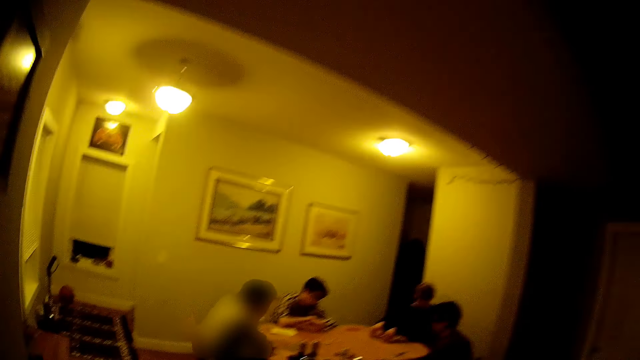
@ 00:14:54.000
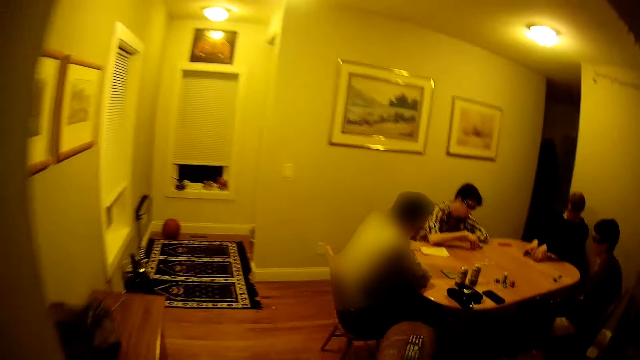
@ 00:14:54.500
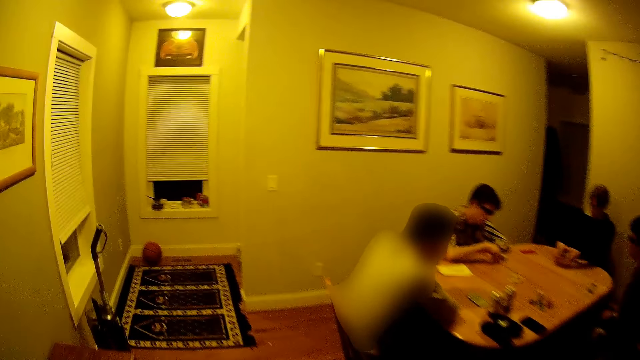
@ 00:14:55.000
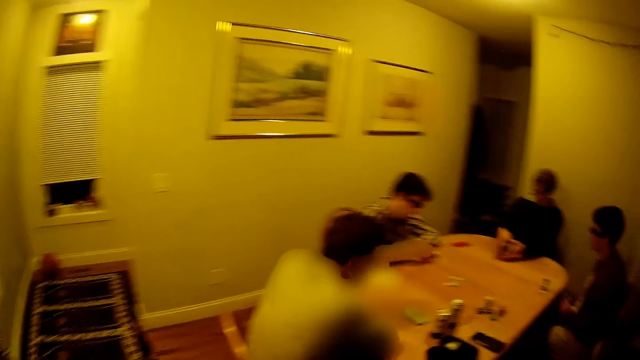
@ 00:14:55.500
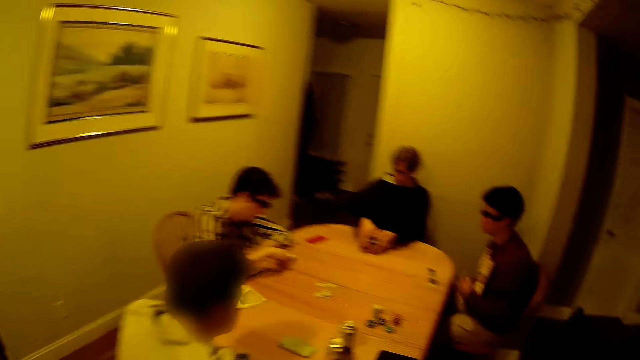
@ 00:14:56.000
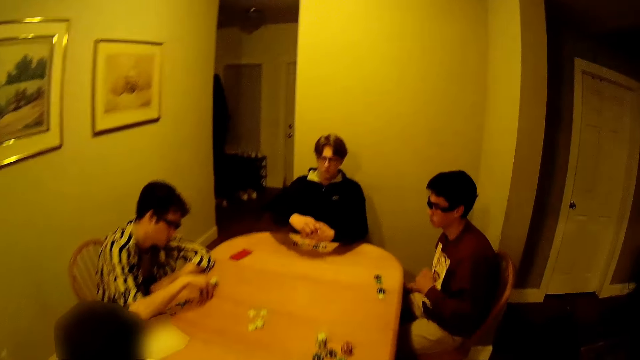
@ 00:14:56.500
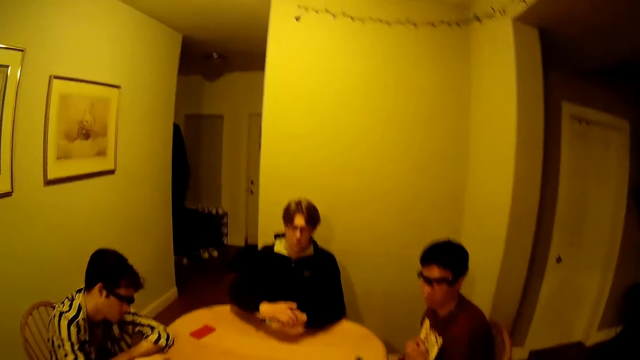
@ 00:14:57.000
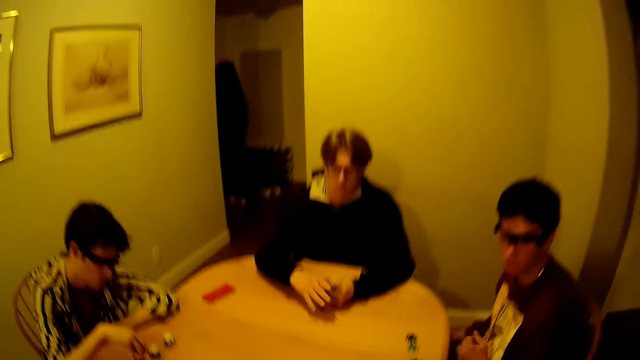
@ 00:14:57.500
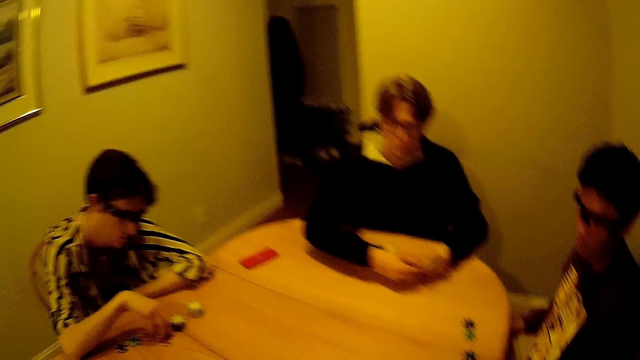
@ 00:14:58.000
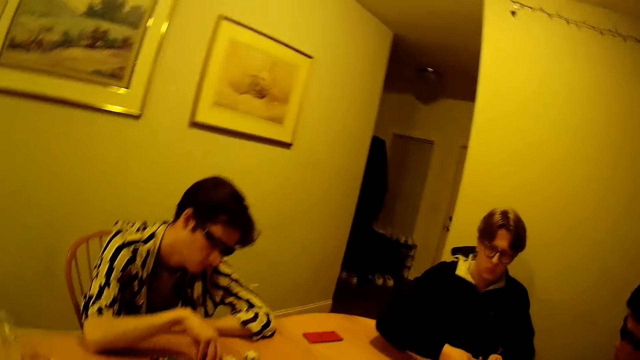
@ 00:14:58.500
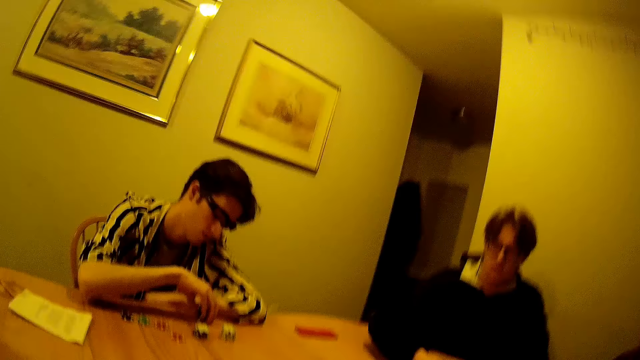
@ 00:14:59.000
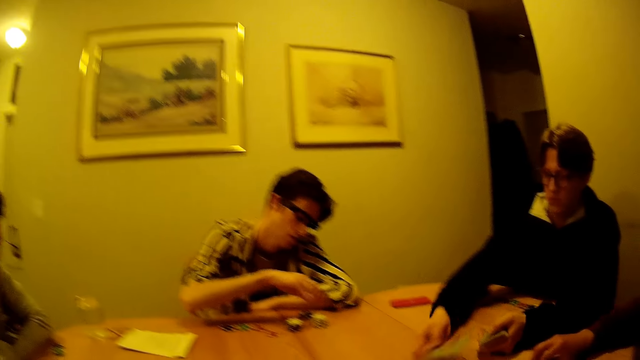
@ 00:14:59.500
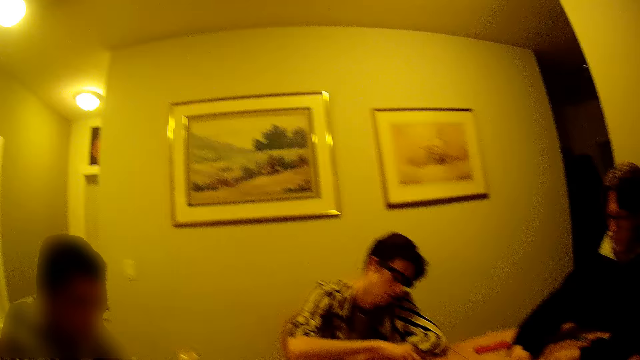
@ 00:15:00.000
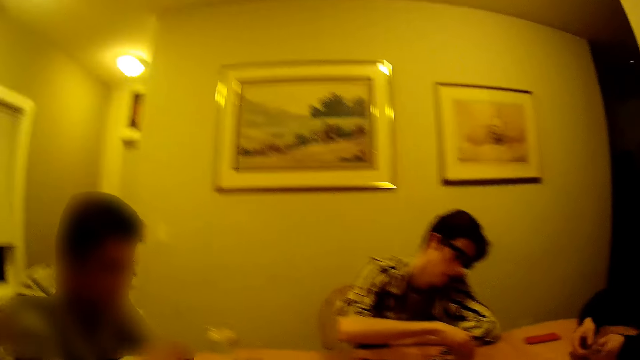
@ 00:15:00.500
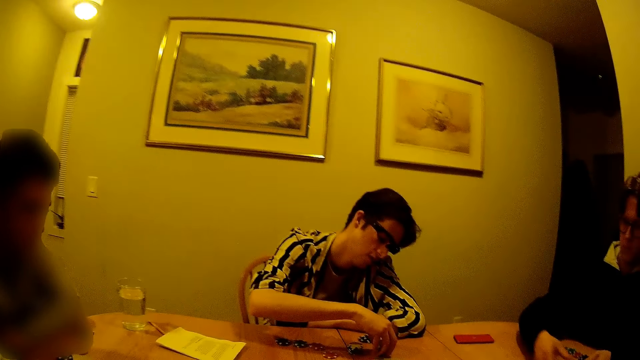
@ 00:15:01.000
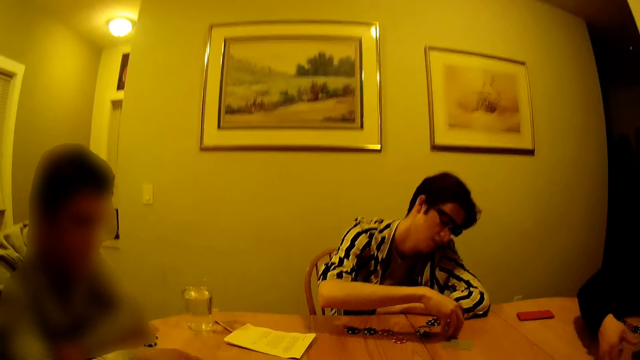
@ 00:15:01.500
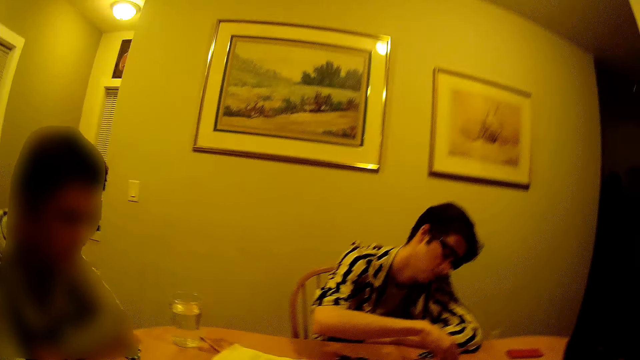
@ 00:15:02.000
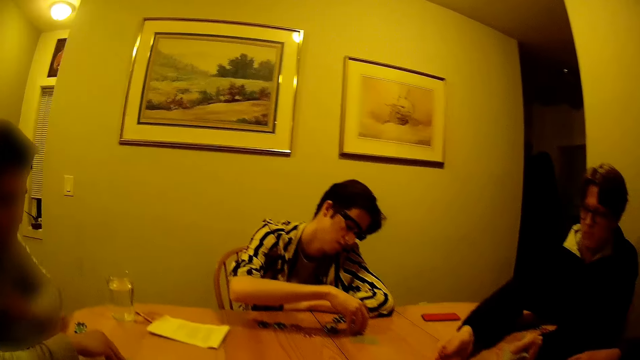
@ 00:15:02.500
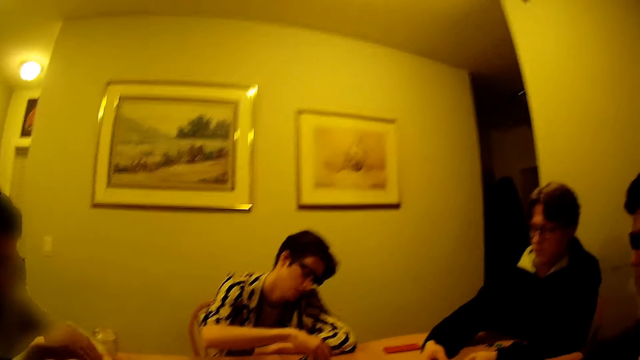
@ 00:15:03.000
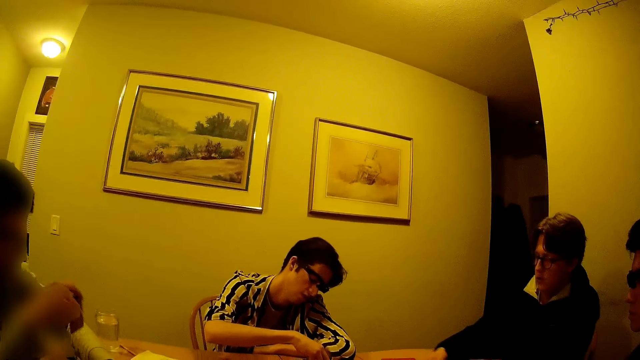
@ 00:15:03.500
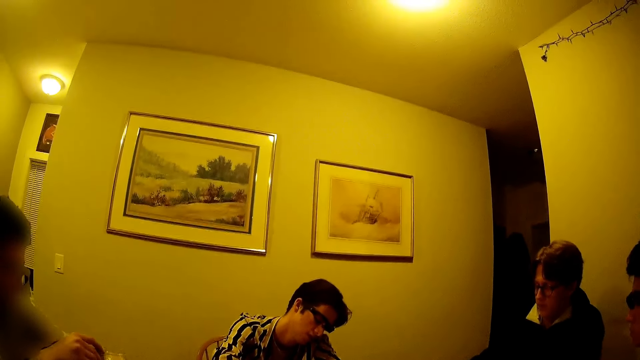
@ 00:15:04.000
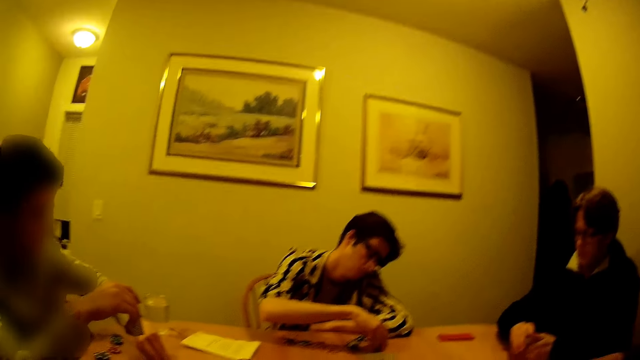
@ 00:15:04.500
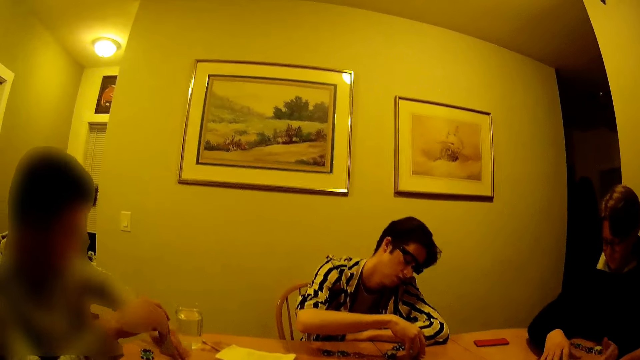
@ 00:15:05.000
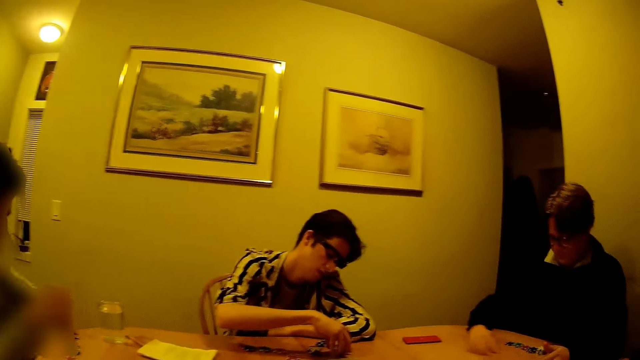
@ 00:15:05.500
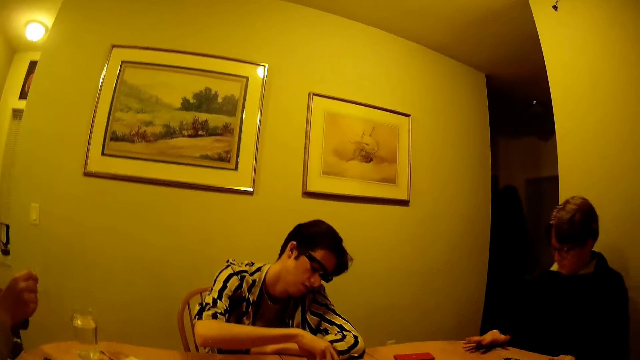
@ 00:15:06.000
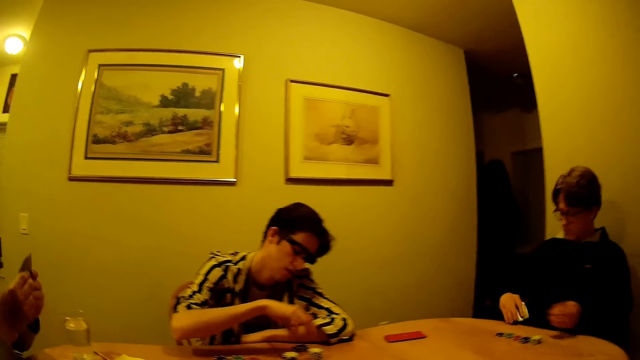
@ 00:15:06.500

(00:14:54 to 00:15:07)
The camera wearer moves towards the table. They enter the dining room. A man changes the position of piles of casino tokens in his right hand on the table. Another man serves cards on the table with his right hand. The camera wearer stares at the table. They play a card game with the men. A third man picks a card on the table with his left hand. The second man picks cards on the table with his right hand.

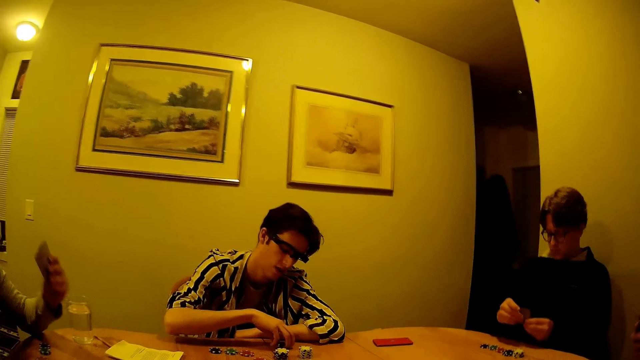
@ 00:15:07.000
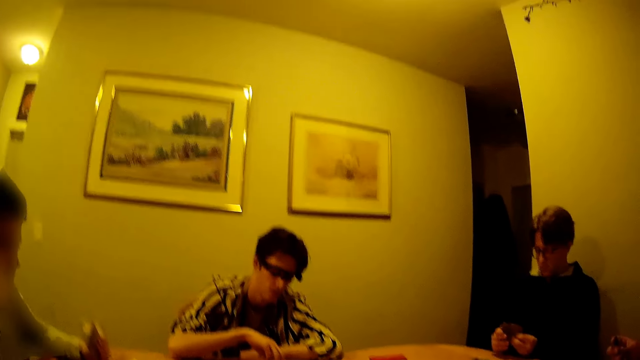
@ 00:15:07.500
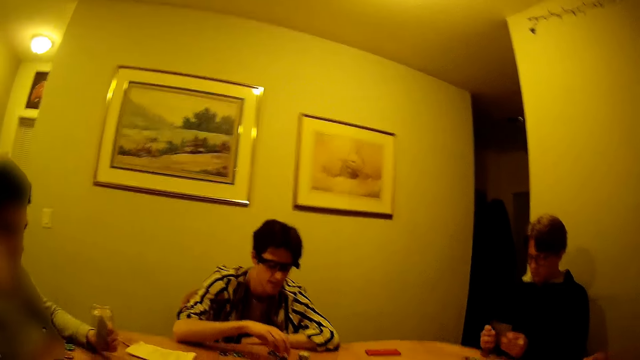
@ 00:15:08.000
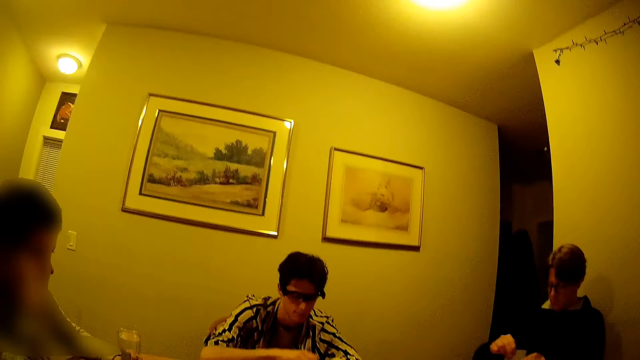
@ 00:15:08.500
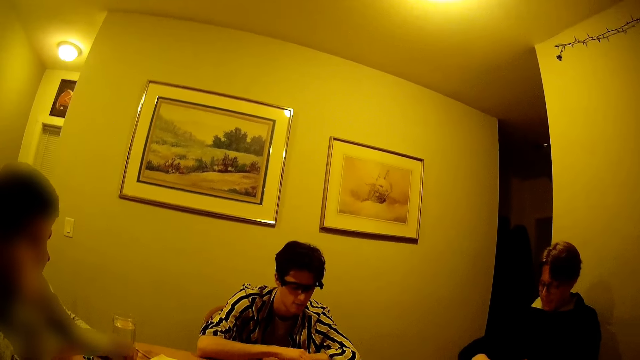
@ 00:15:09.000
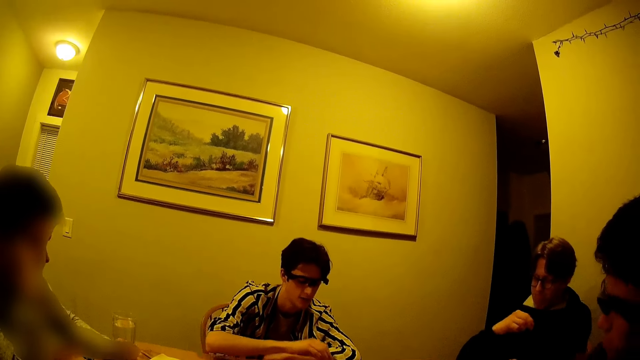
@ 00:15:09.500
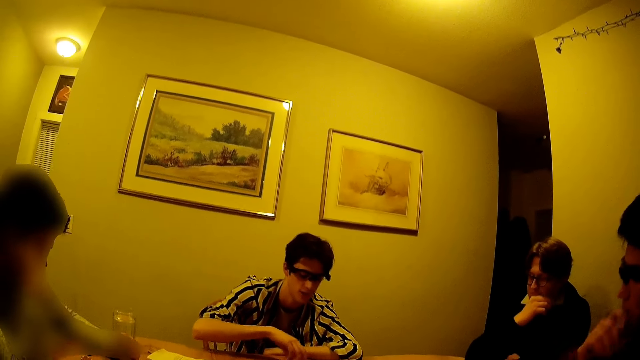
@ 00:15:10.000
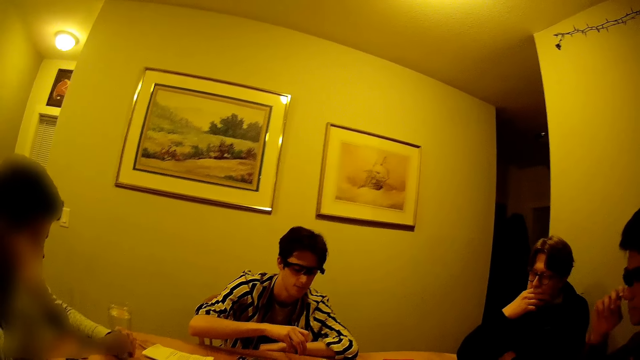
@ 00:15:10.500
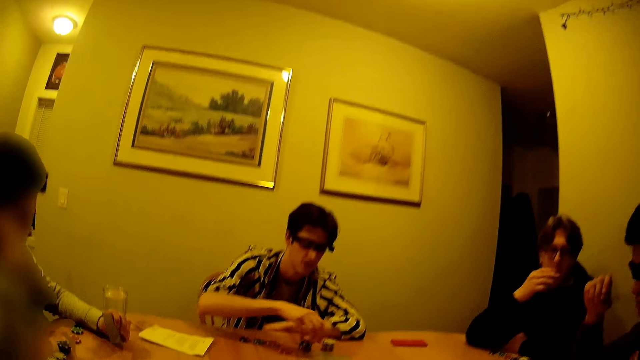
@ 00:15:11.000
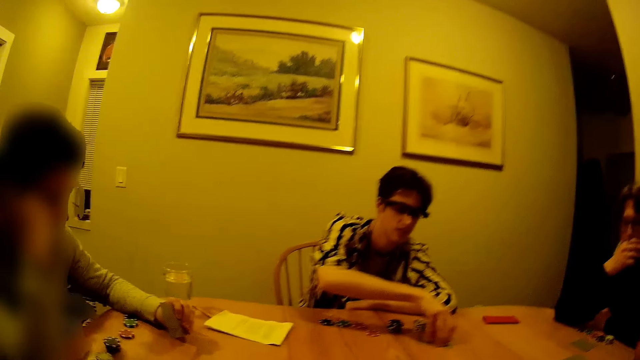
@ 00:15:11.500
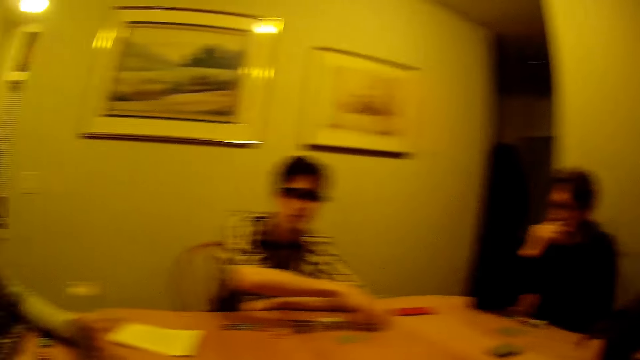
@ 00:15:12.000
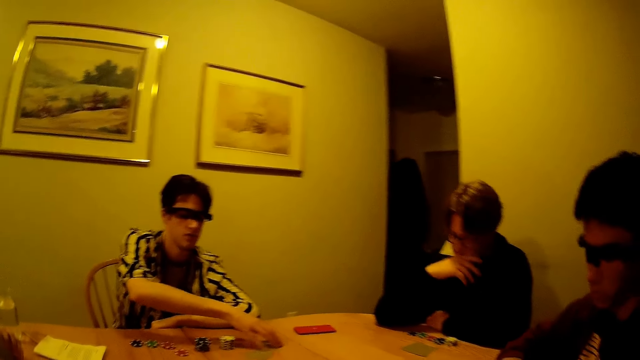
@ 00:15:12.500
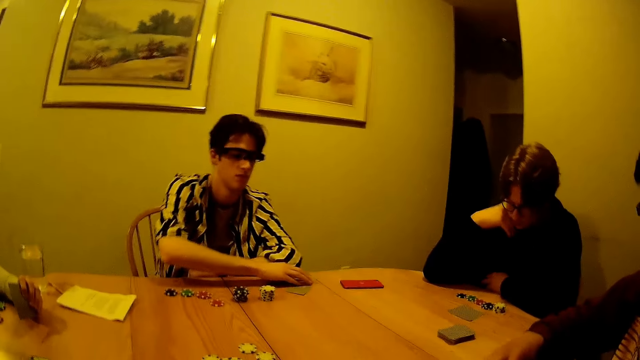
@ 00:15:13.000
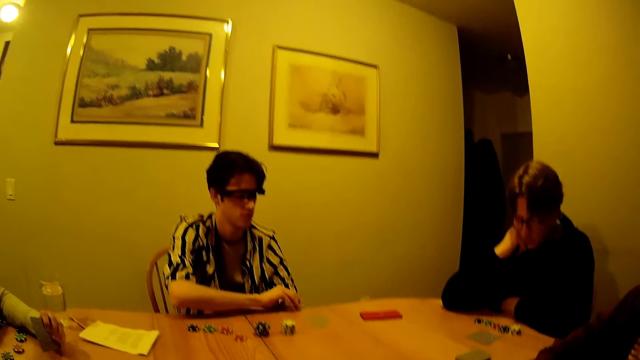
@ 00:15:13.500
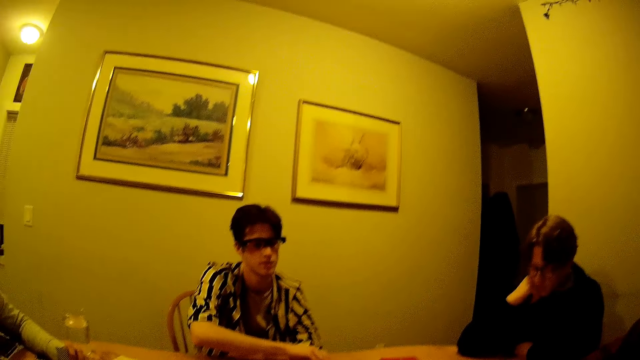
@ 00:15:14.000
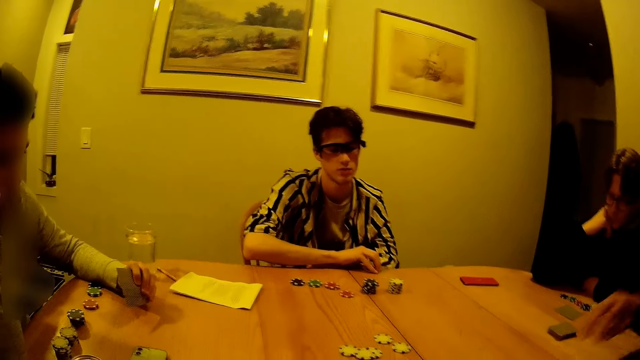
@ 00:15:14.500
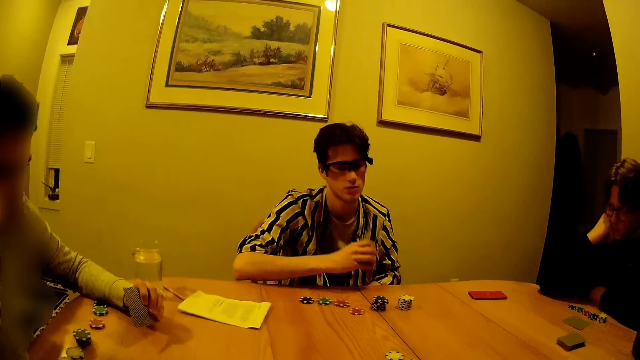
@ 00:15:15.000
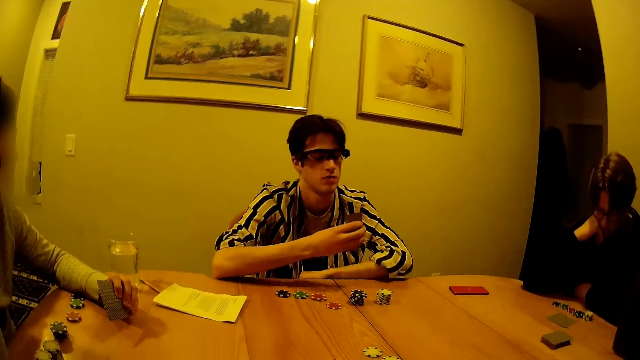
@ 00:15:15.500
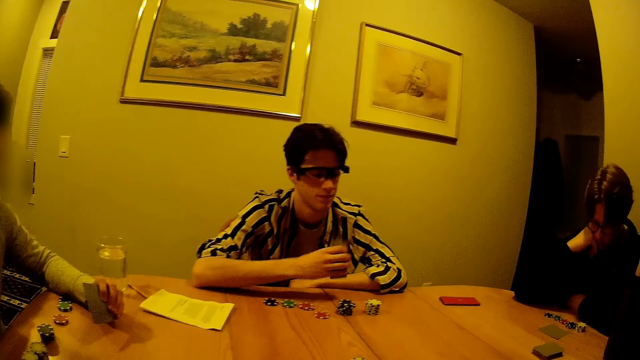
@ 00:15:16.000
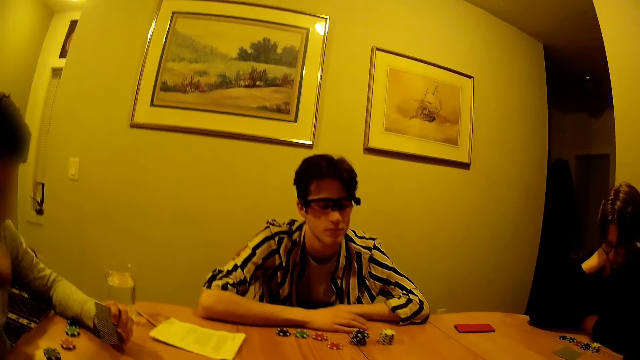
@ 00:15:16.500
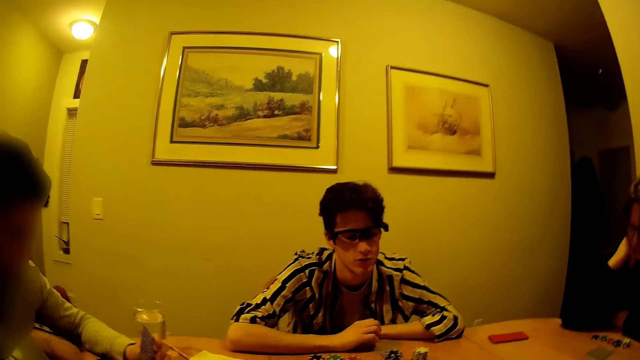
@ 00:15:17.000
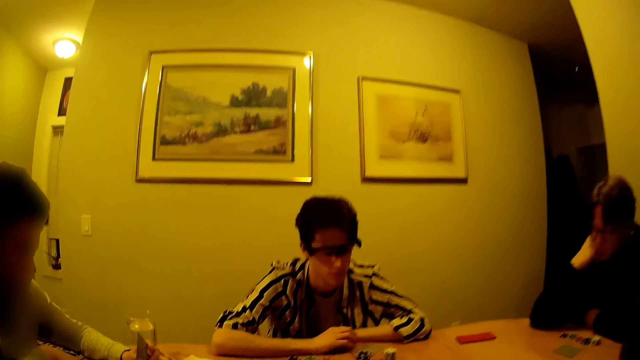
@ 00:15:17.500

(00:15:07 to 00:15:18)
A man holds the cards in his right hand with both hands. He drops a card in his right hand on the table. He rubs his chin with his right hand. Another man puts his right hand on his chin. A third man picks a set of cards on the table with his right hand. He puts his left arm on the table. He drops the set of cards in his right hand on the table.
